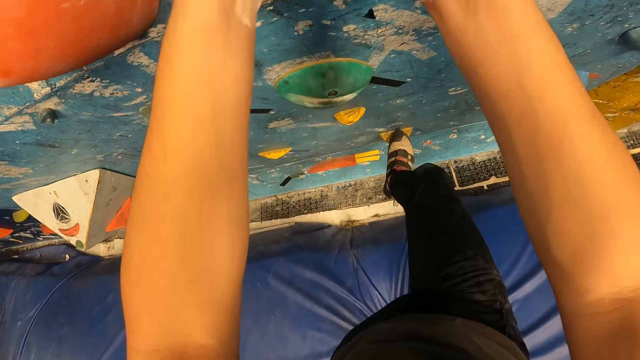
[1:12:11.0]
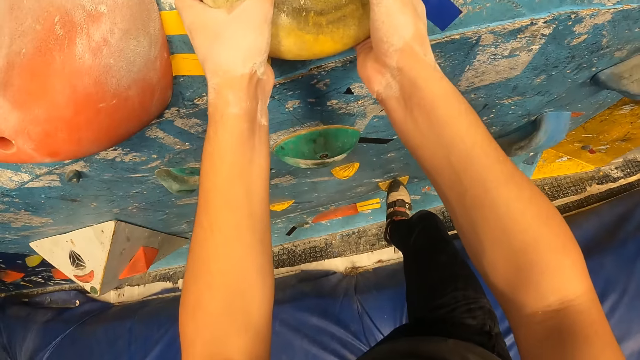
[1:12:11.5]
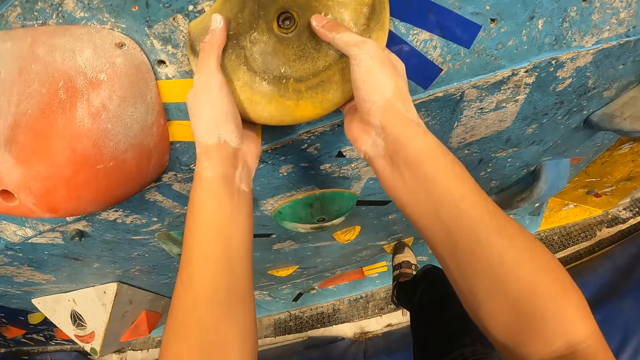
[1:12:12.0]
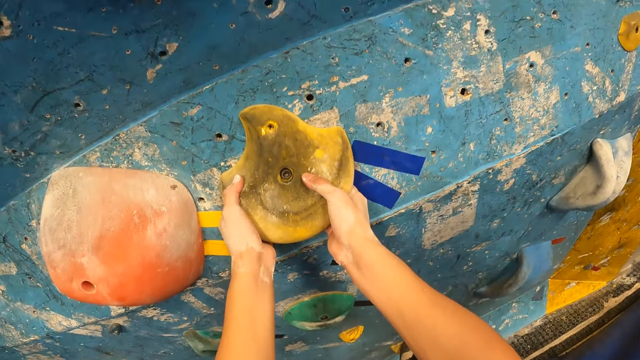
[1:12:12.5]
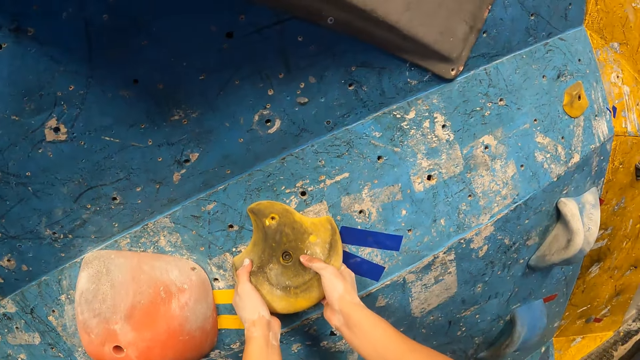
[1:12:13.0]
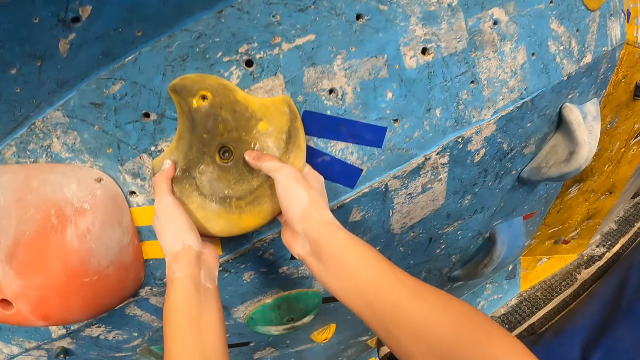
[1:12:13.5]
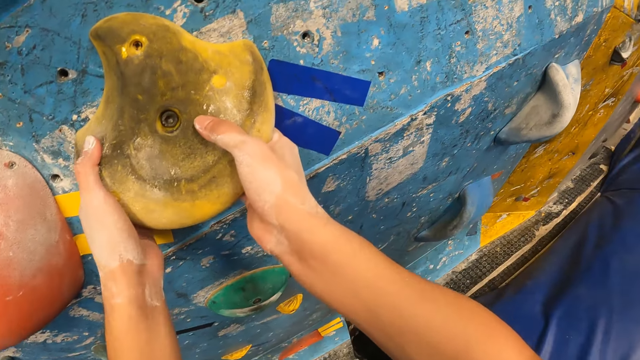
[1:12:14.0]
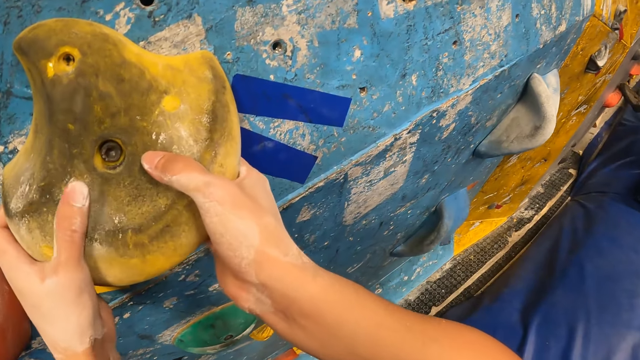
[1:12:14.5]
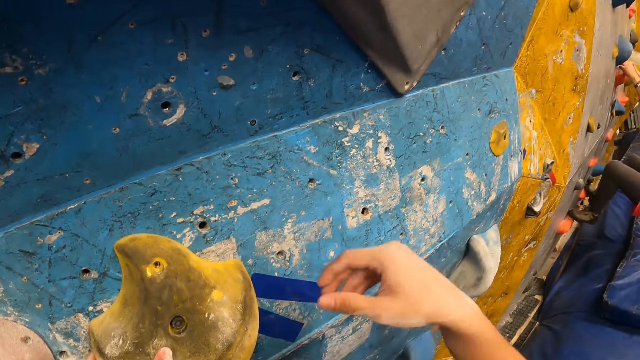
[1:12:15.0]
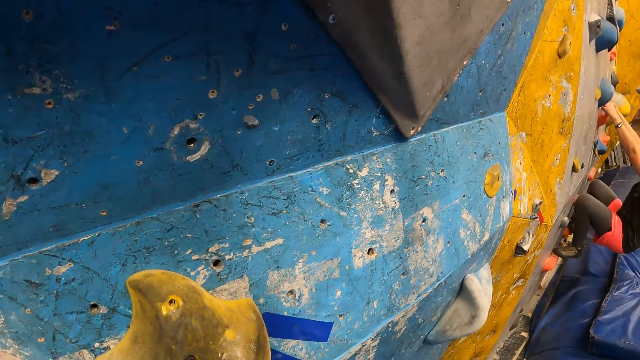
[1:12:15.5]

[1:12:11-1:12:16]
The camera wearer climbs the bouldering wall with both hands.

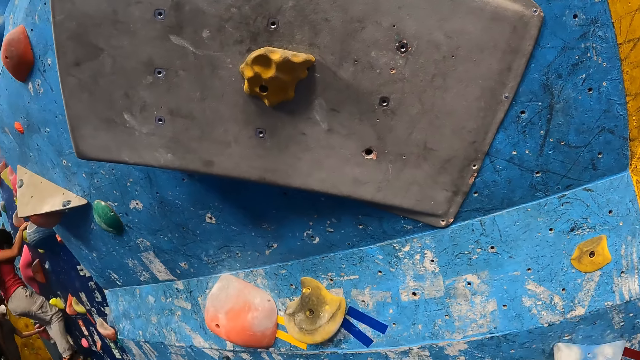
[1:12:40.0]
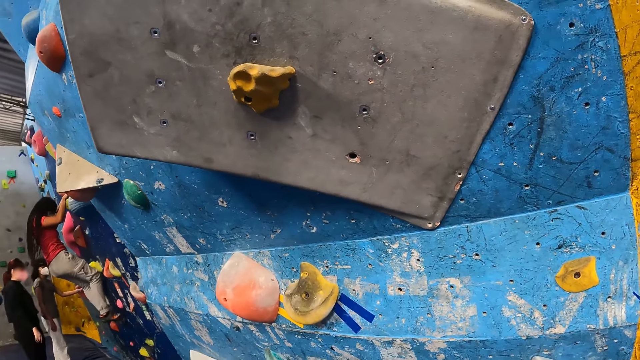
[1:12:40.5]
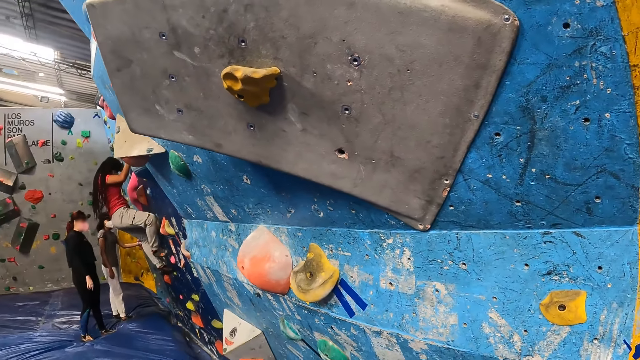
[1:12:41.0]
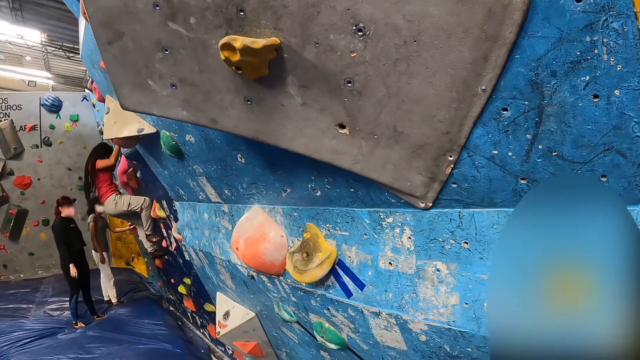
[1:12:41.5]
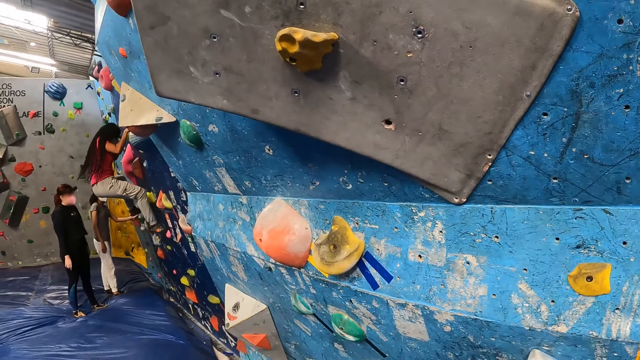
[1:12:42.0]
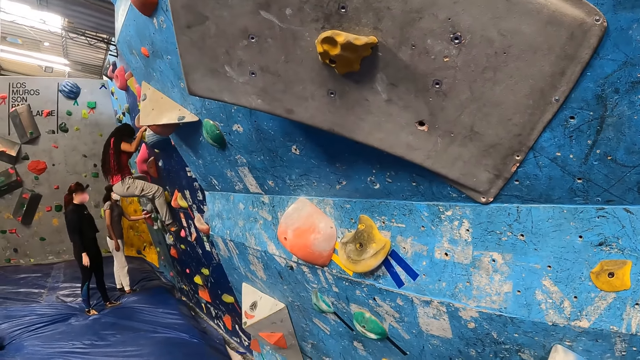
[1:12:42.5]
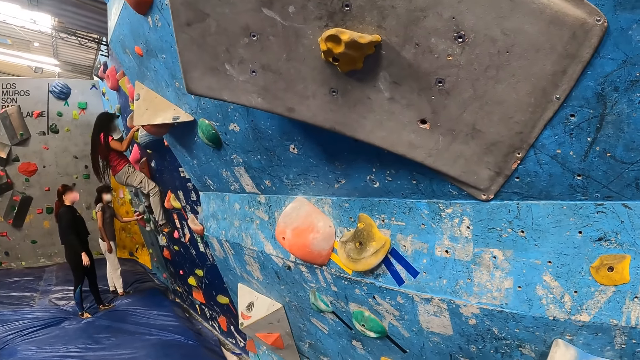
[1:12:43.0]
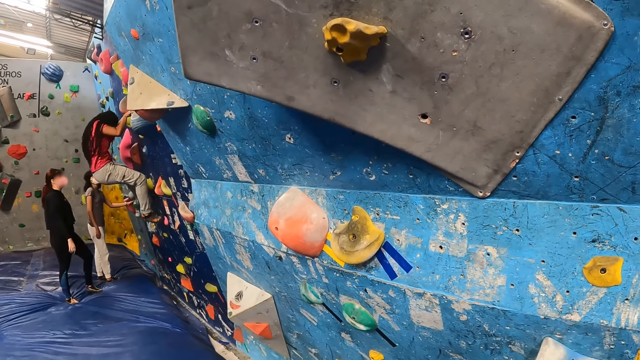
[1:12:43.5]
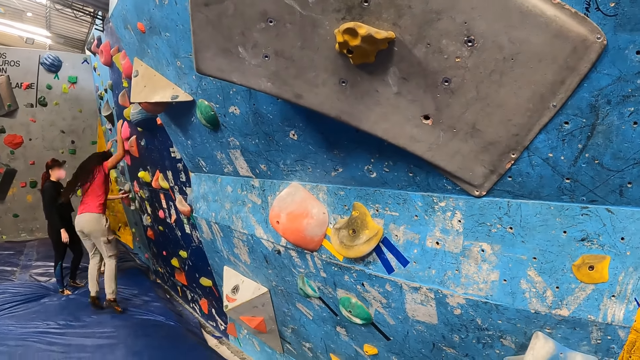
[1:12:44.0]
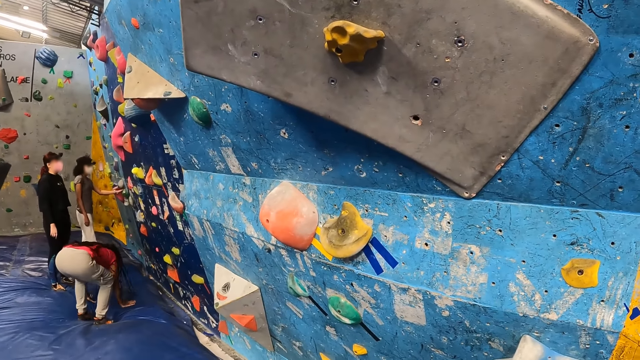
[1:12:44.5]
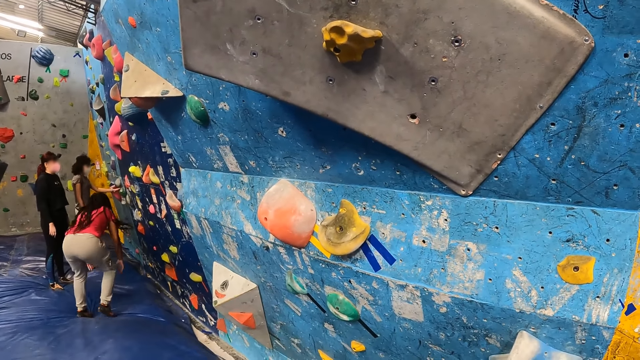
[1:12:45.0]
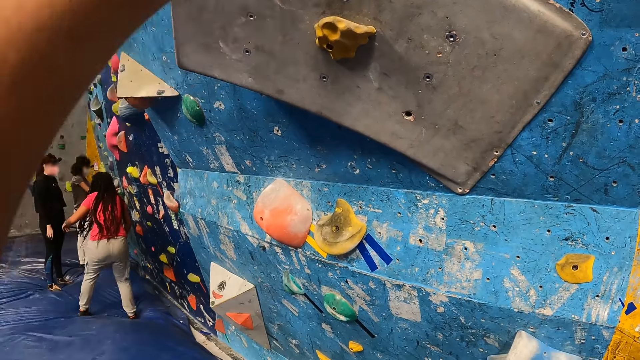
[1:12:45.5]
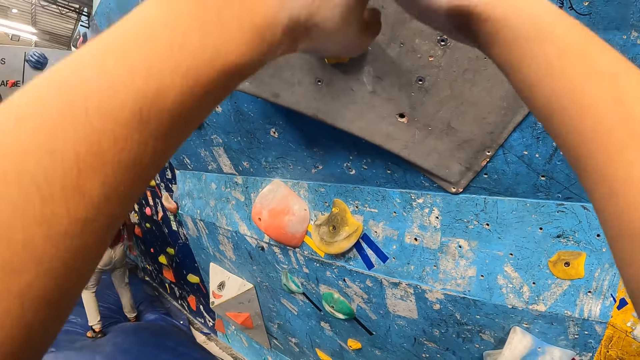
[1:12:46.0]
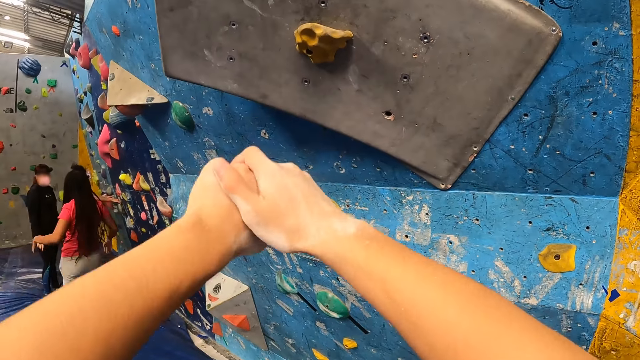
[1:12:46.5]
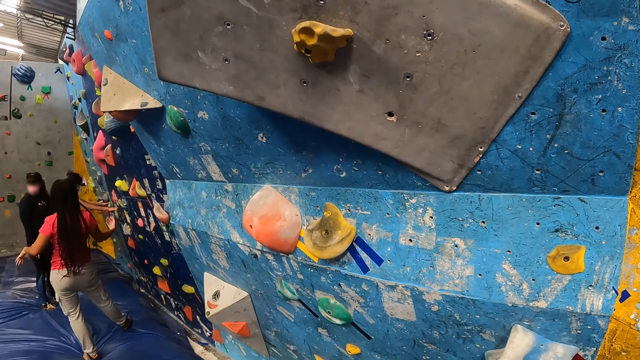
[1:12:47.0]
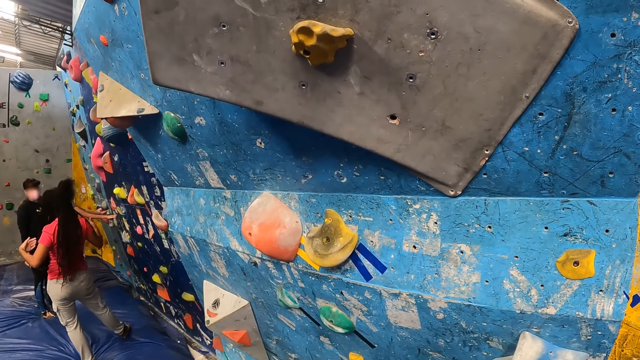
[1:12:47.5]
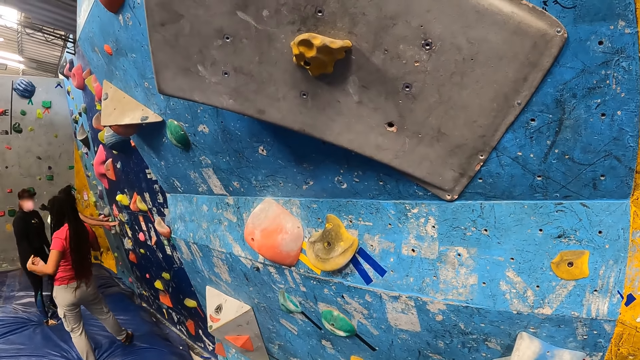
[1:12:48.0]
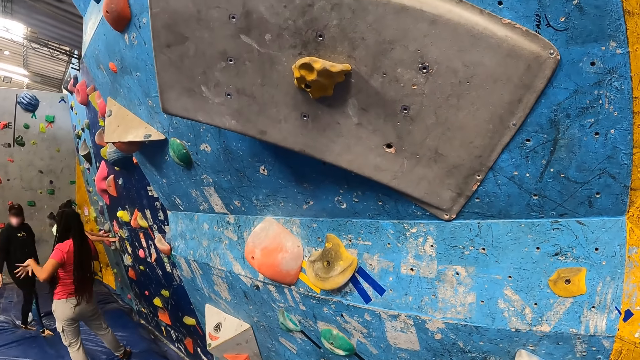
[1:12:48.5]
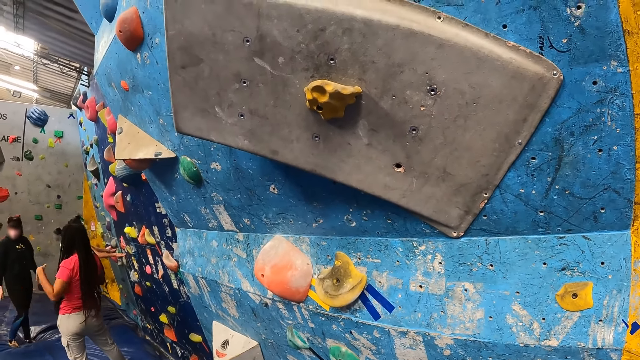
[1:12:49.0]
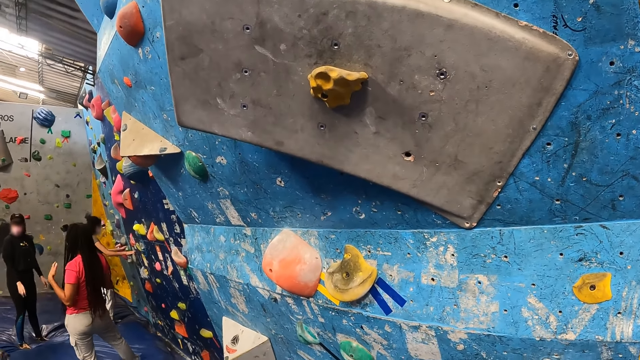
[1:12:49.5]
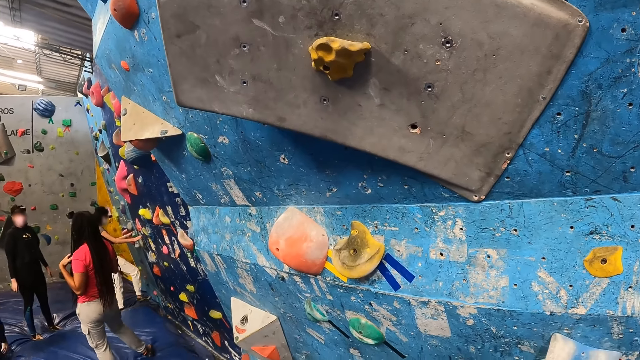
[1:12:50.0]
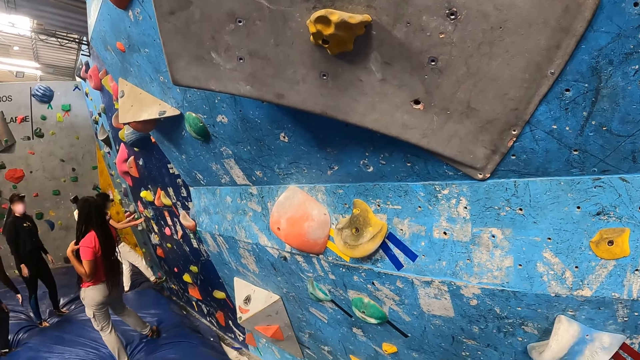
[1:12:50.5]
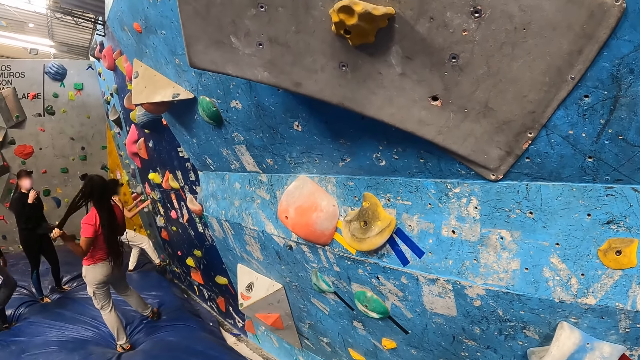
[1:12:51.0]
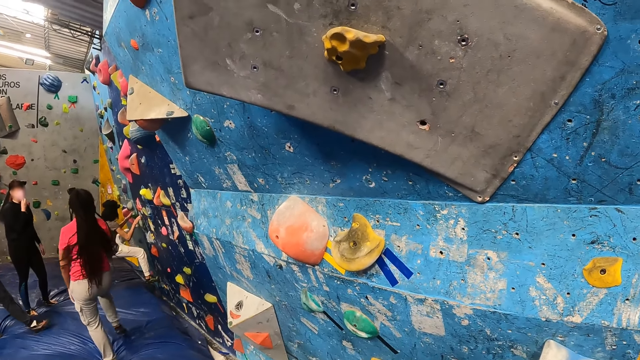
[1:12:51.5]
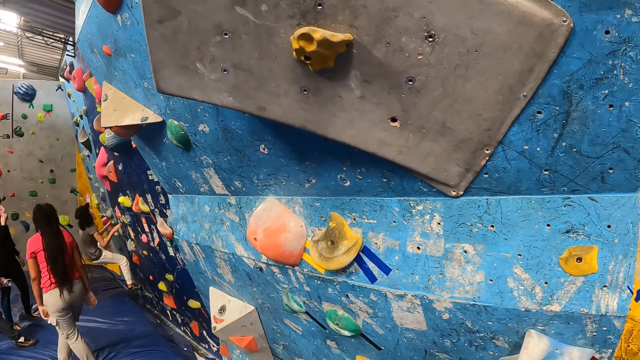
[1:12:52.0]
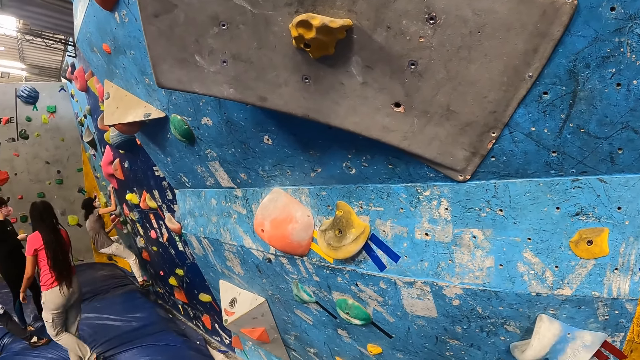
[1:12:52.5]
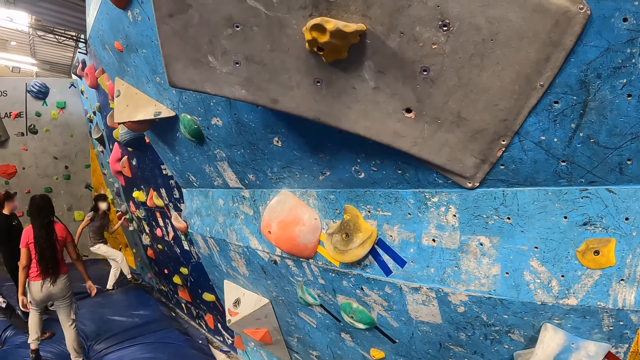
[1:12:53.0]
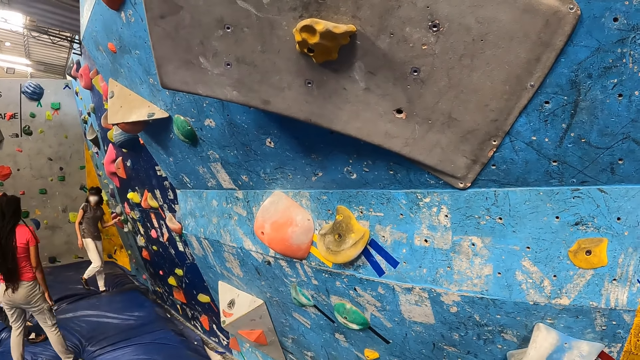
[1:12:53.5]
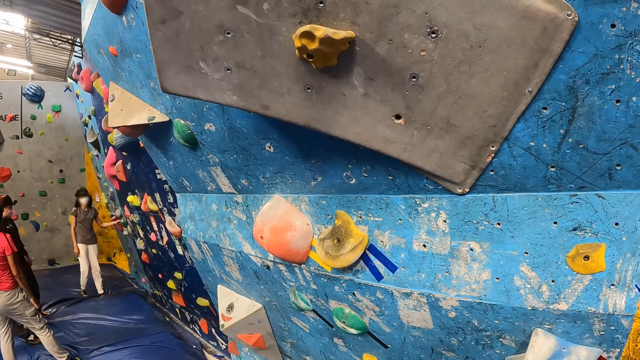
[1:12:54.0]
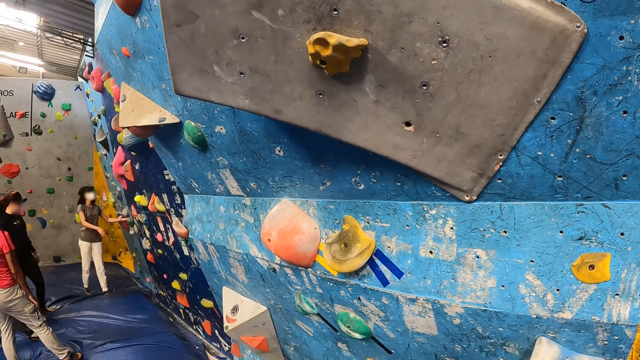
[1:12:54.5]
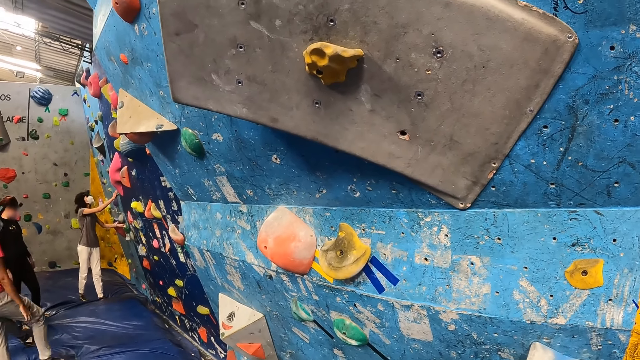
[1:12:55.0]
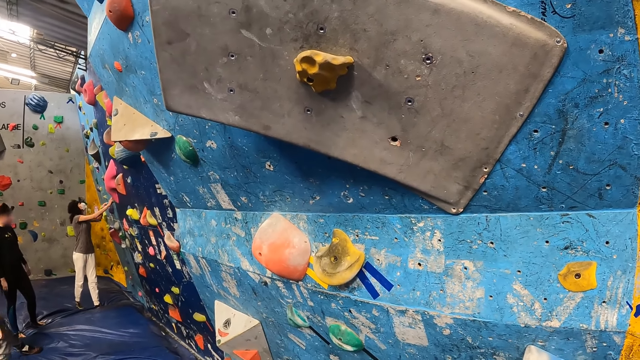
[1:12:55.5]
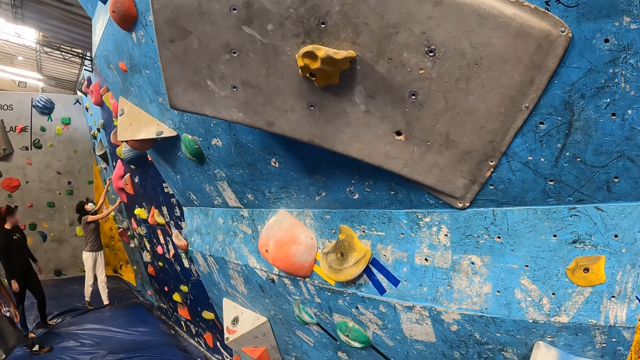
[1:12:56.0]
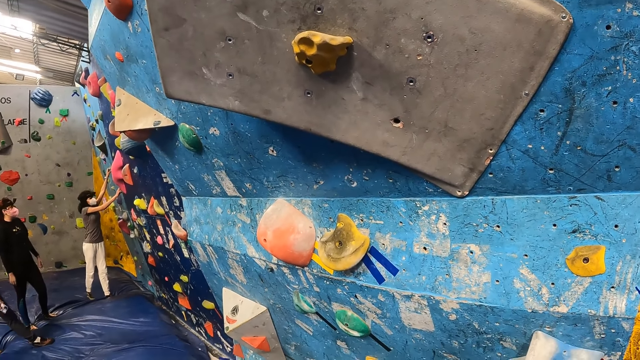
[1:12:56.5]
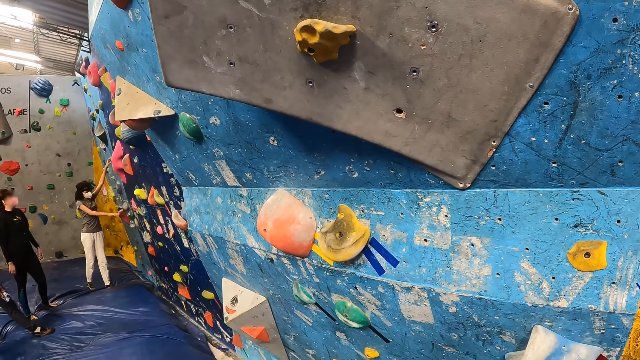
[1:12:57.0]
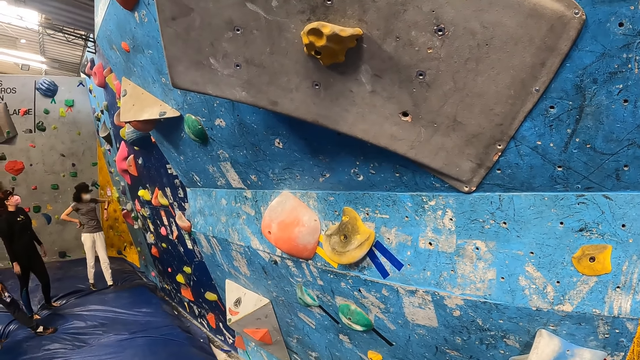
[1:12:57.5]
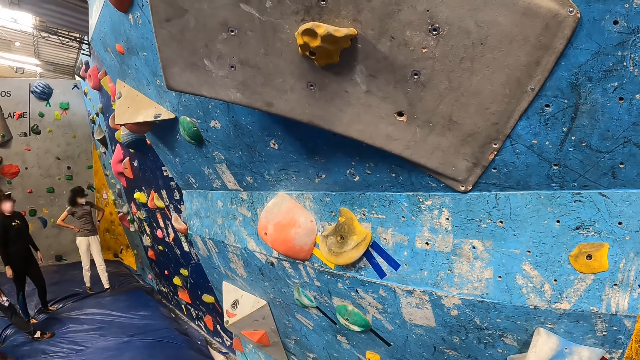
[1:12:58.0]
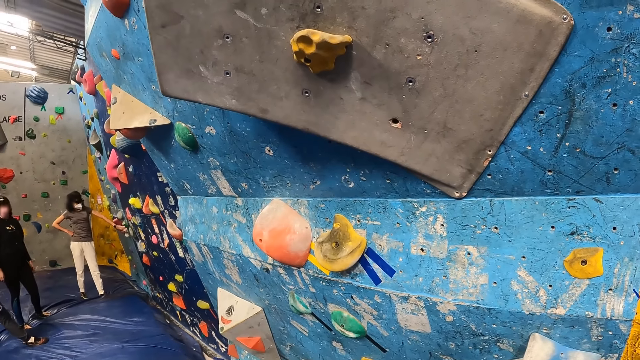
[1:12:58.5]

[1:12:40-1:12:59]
The camera wearer looks at a woman climbing the wall. The woman jumps on the mat. The camera wearer stretches her hands out. The woman shakes her hands and flips her hair back. Another woman climbs the wall, stands on the mat, and touches the grips on the wall.
